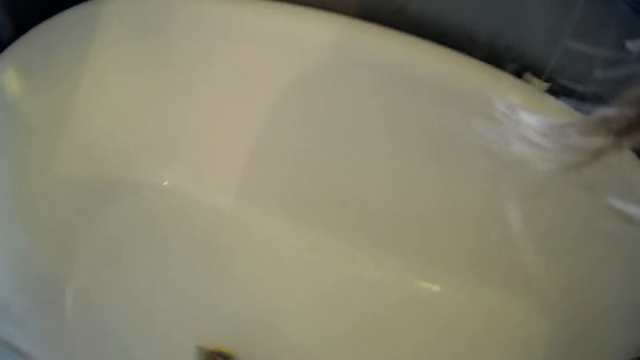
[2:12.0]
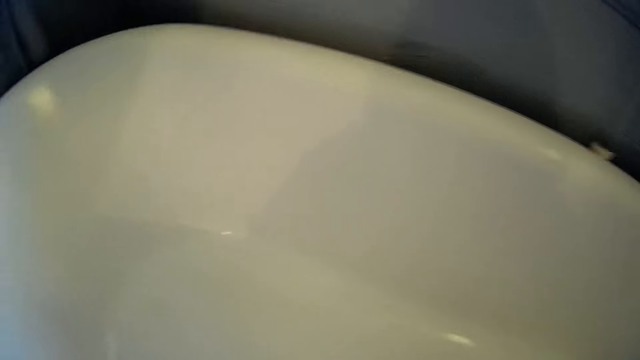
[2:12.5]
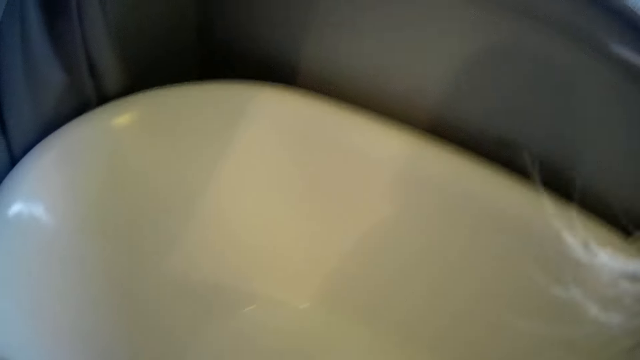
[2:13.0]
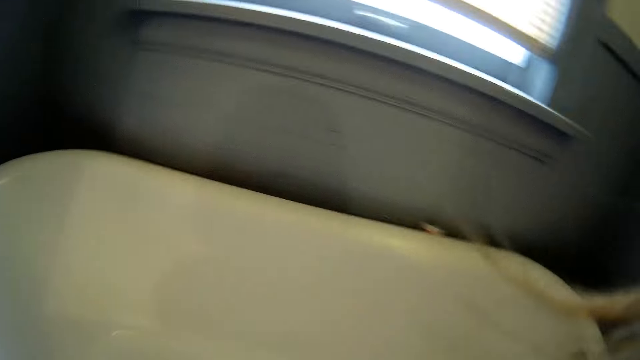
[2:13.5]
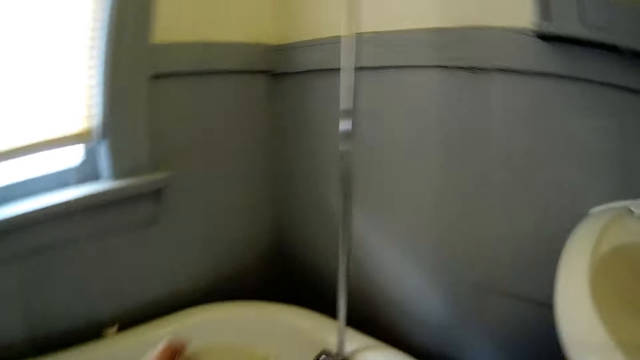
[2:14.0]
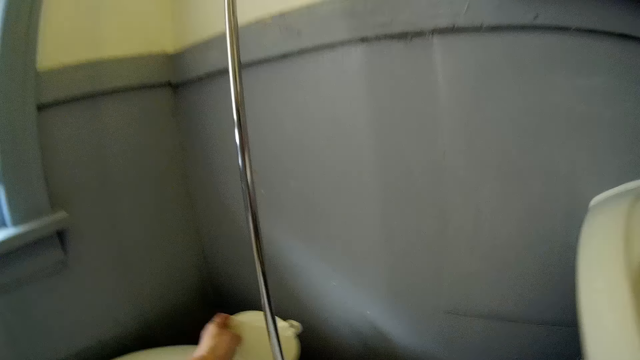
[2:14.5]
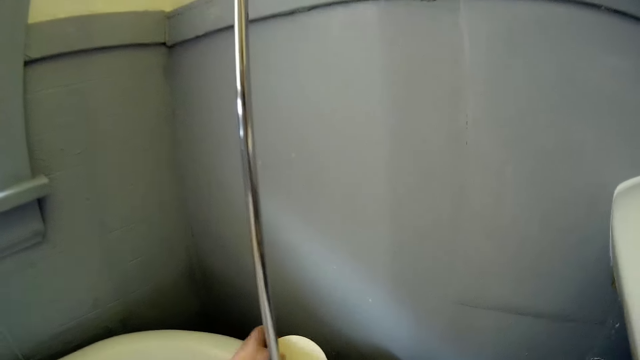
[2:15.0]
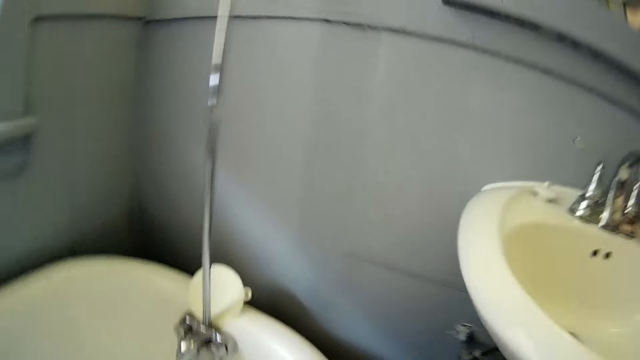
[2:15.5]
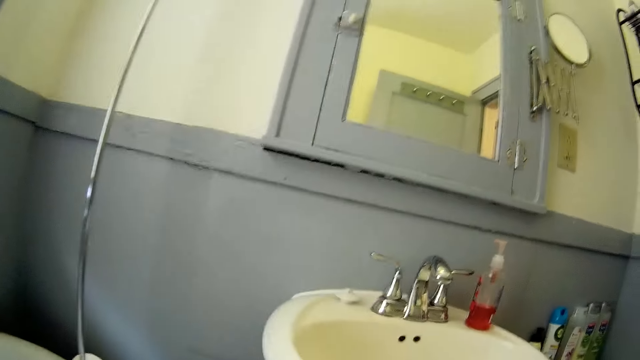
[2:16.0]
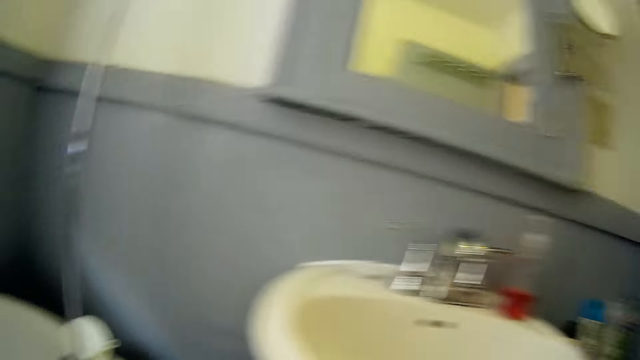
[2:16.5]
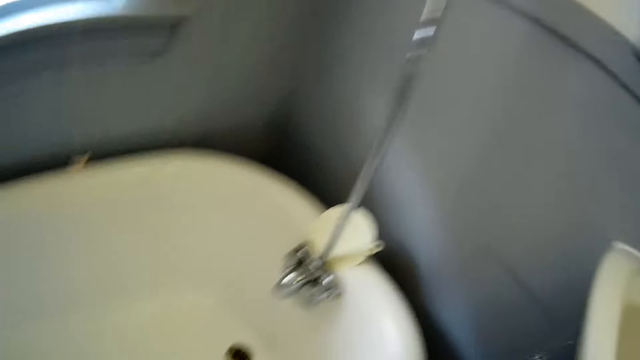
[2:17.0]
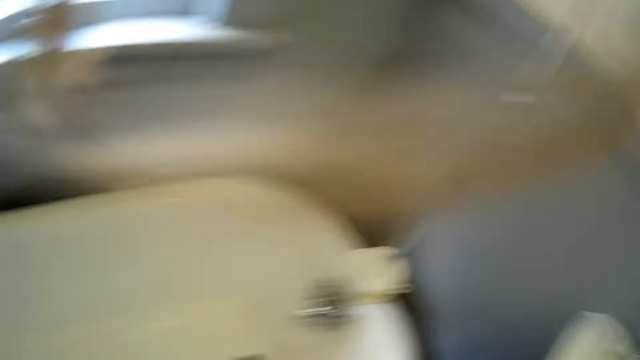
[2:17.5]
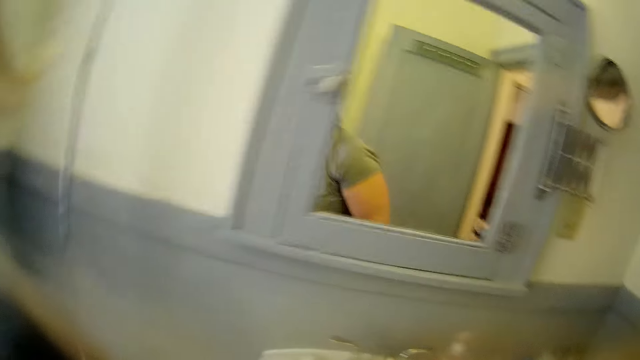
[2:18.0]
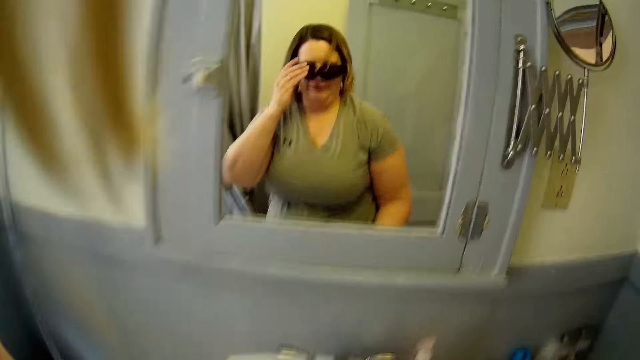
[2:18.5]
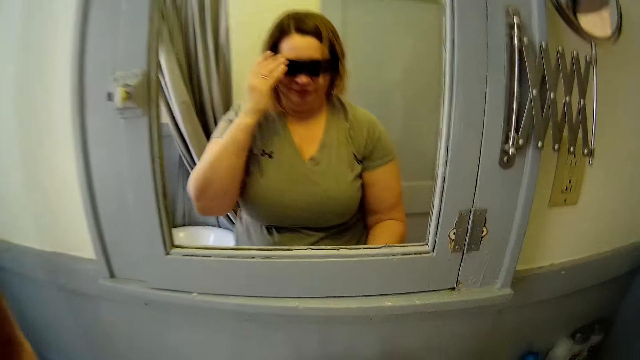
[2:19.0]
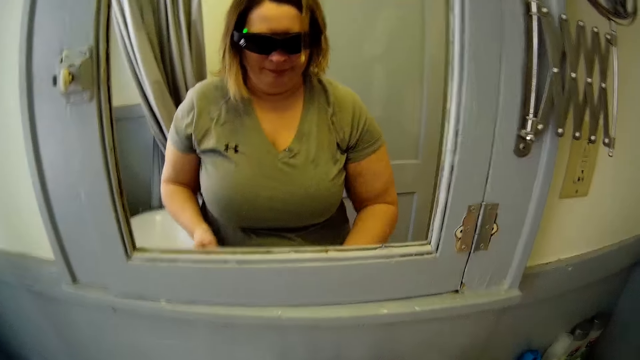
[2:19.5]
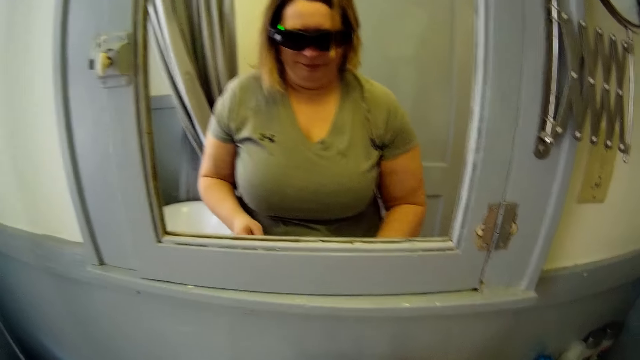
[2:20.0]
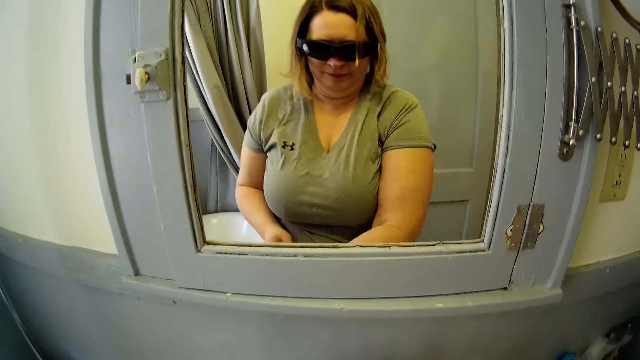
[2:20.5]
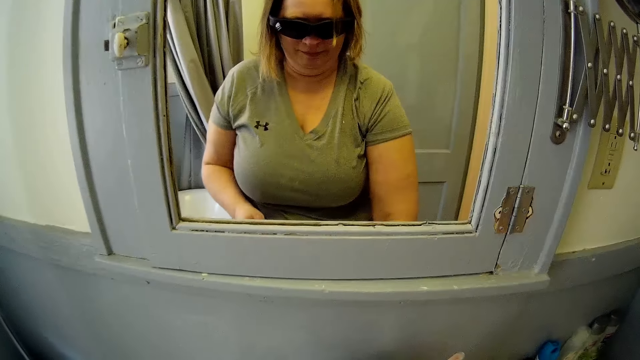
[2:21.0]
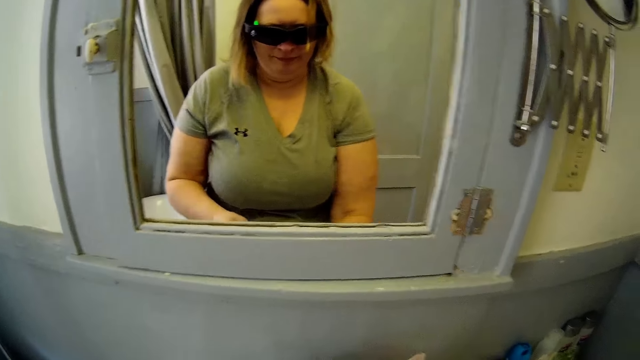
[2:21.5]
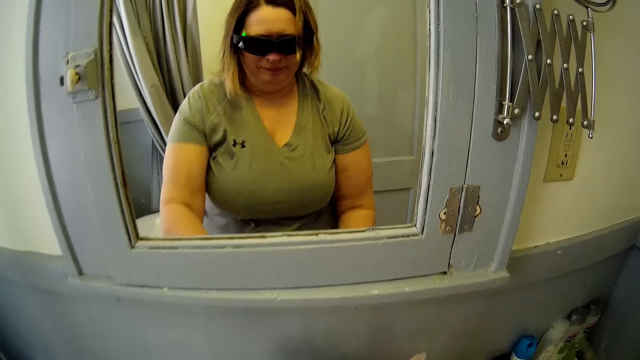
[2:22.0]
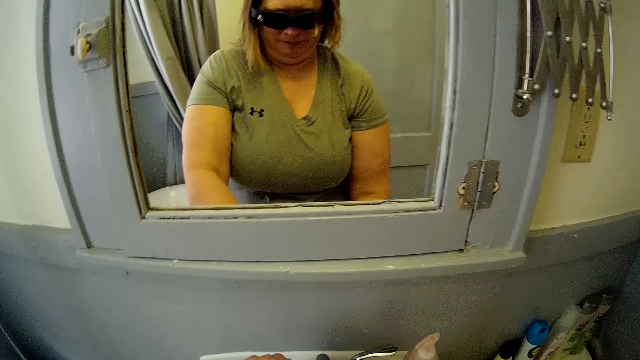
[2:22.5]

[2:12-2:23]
The camera wearer wipes on the bathtub. They put the cap on the bathtub. They look around the bathroom. They stand up, touch on the camera and clean the sink.

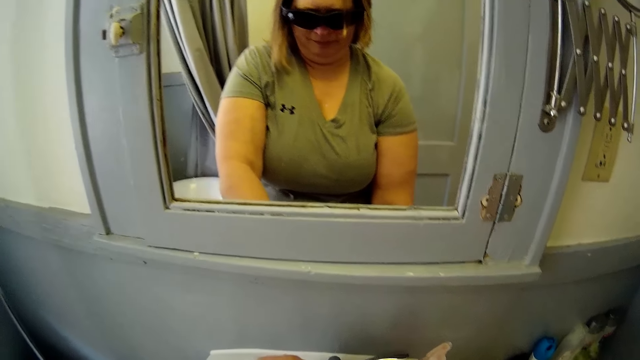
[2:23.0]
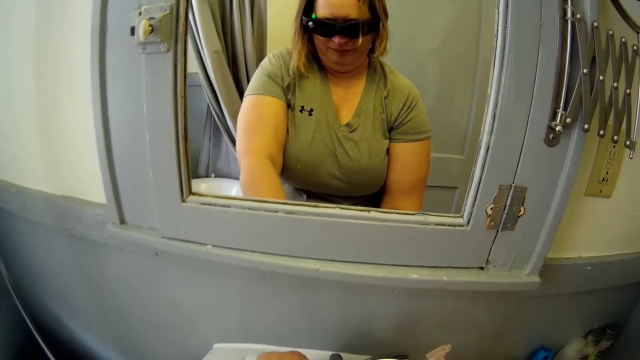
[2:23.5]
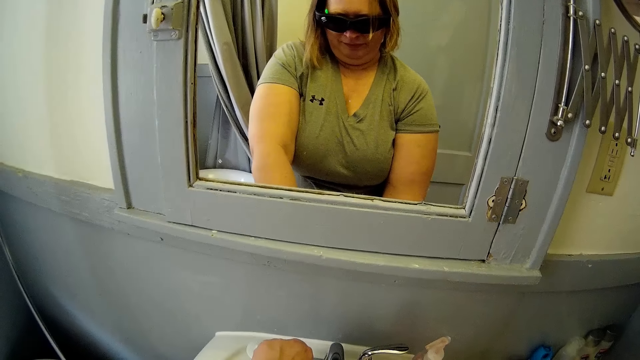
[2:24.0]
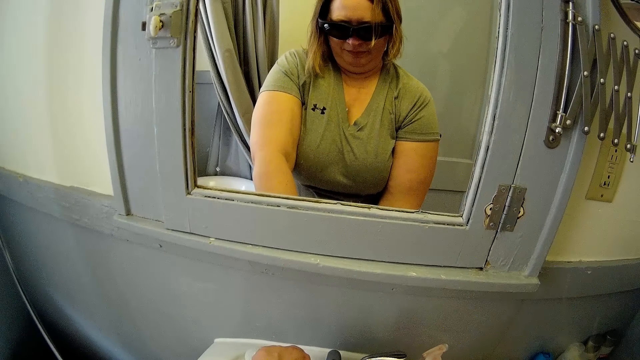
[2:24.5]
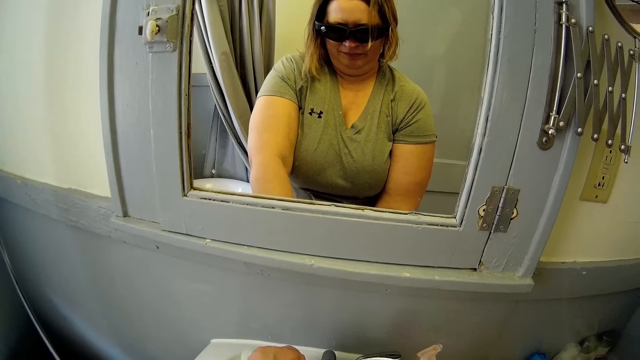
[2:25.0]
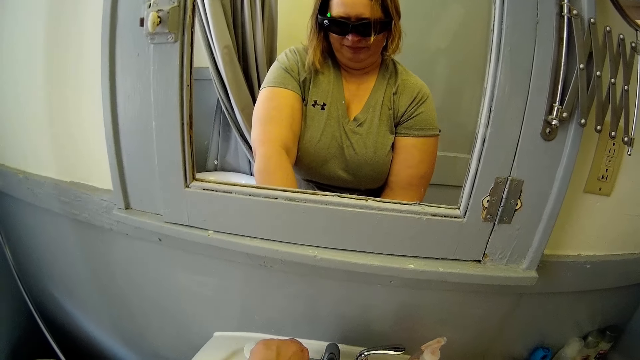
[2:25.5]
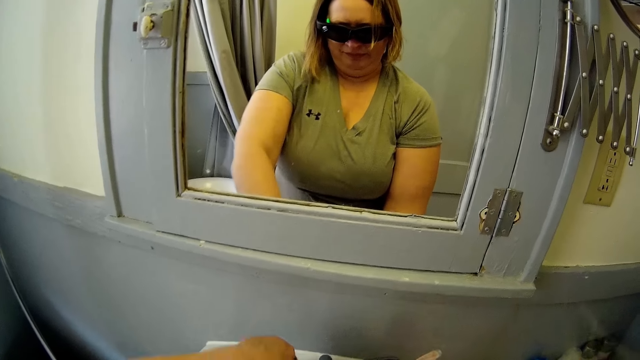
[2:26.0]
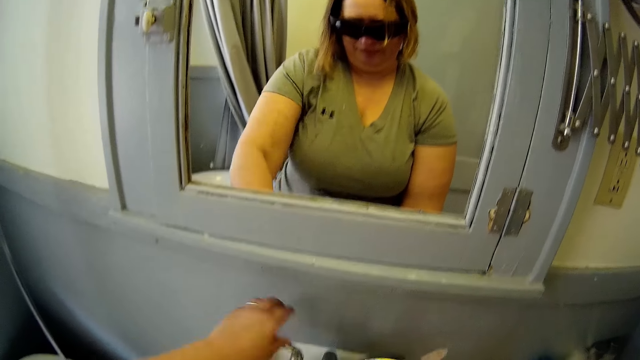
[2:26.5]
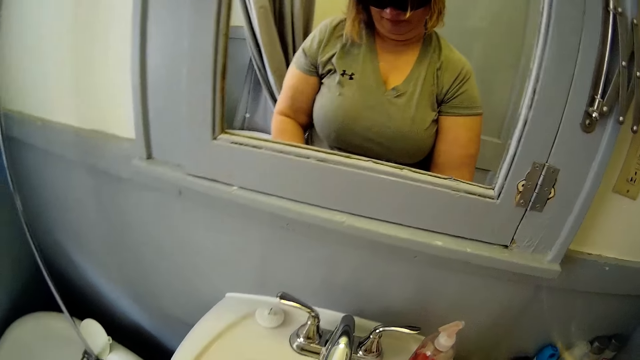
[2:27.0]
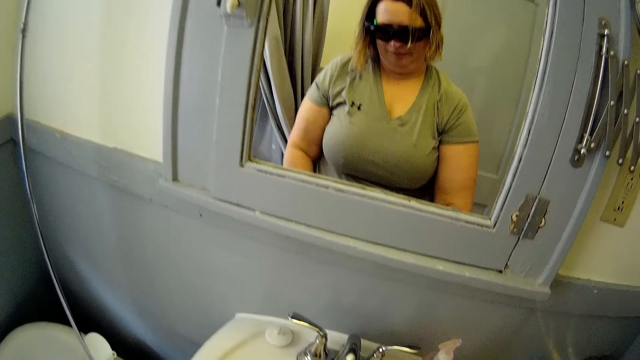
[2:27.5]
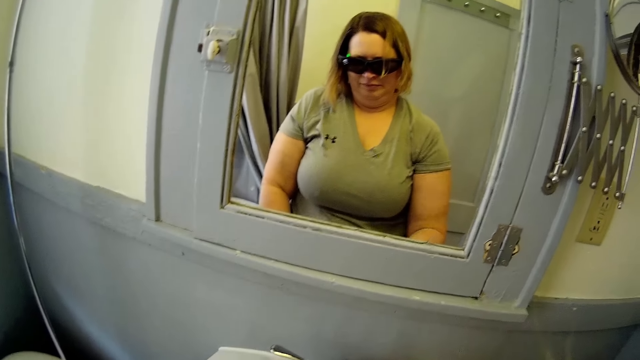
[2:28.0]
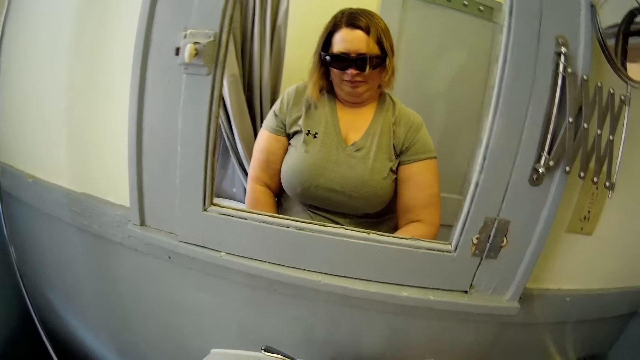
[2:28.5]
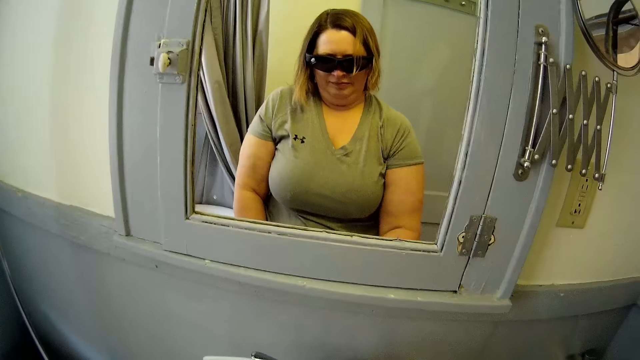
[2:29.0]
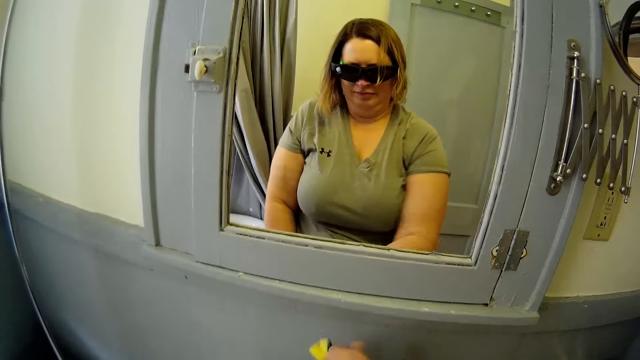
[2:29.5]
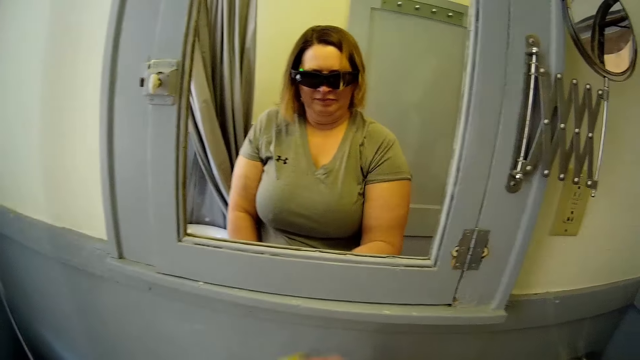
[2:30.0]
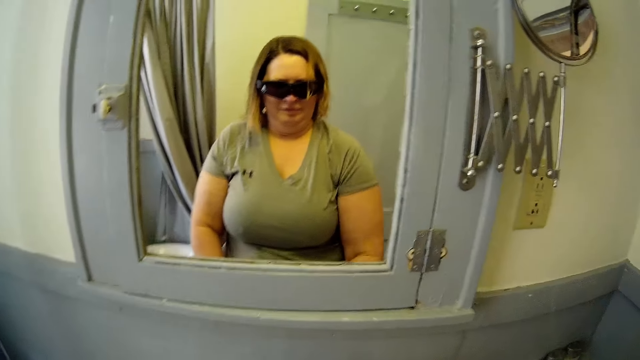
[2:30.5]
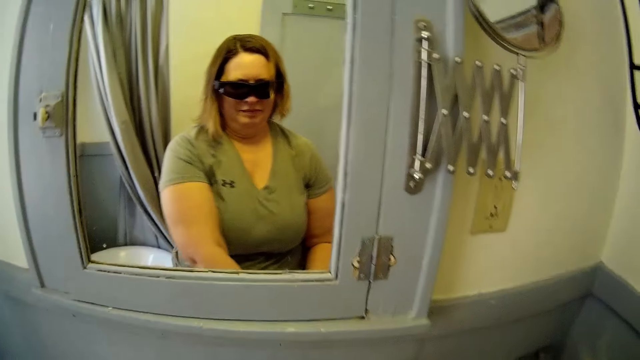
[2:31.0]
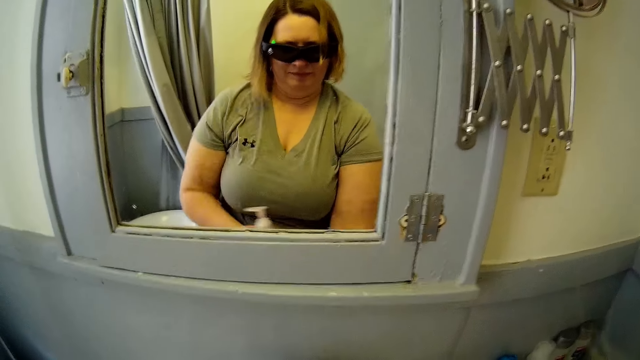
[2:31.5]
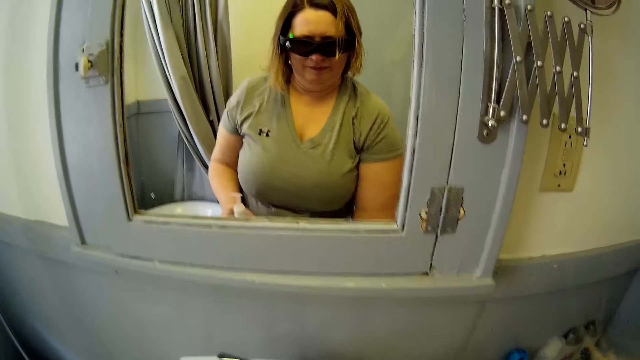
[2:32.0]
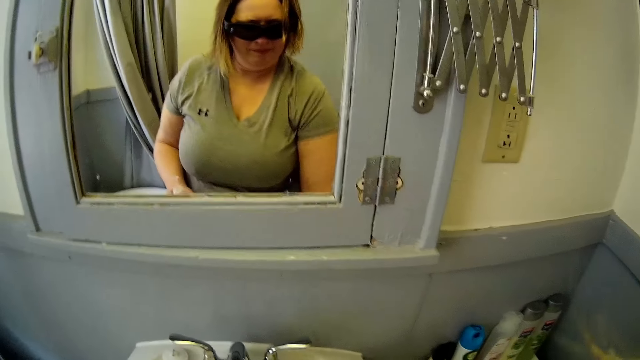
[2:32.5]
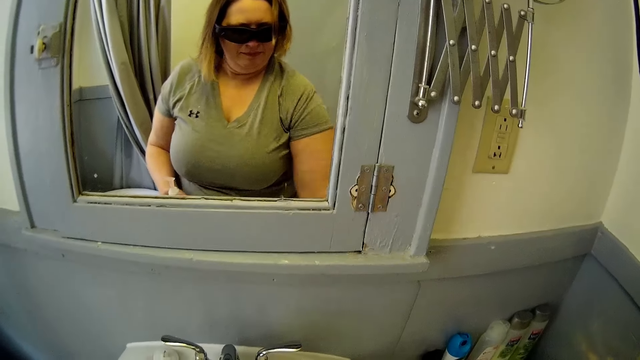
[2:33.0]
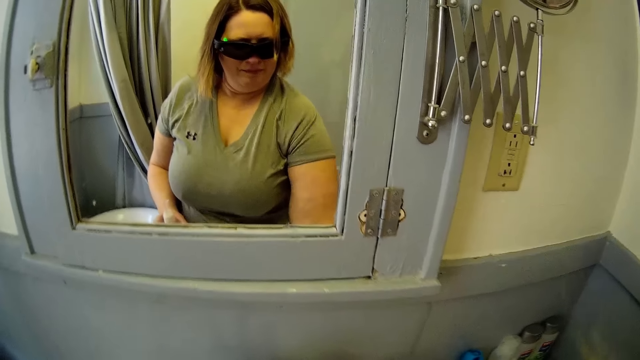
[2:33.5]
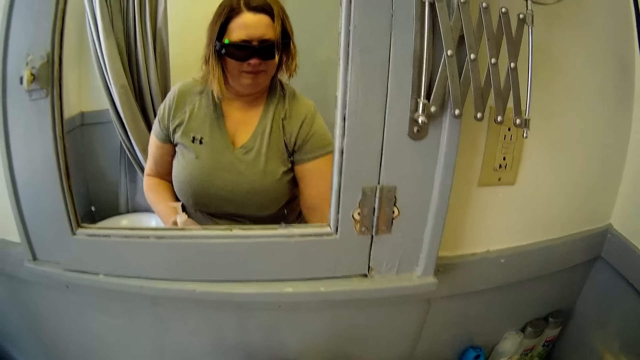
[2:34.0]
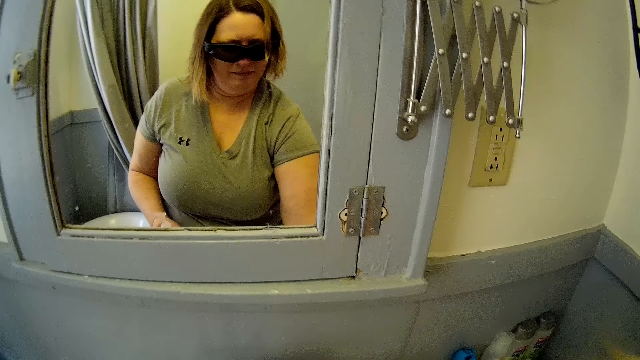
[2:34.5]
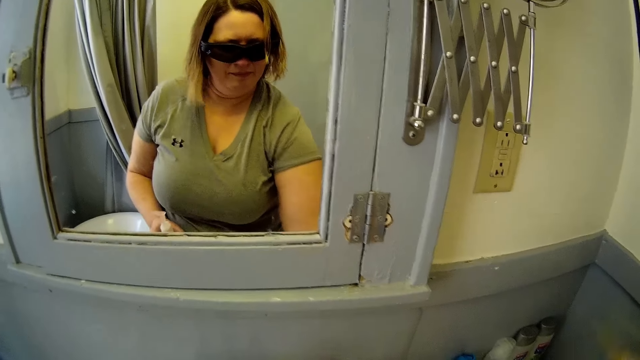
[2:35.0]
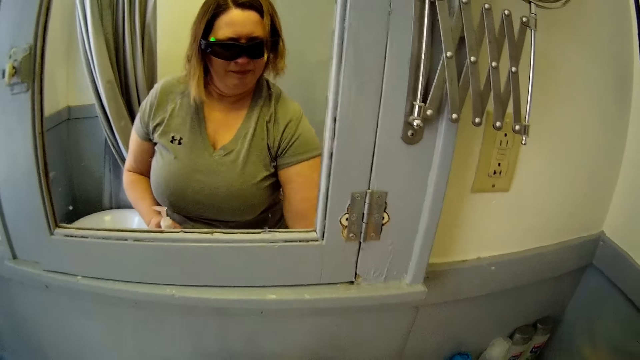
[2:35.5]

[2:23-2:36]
The camera wearer turns the tap on. They turn the tap off. They wipe on the sink. They pick up a spray can.
